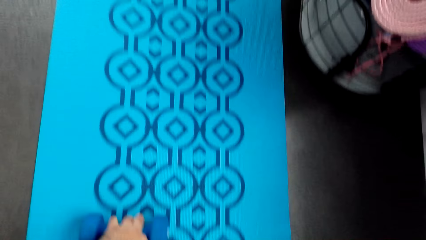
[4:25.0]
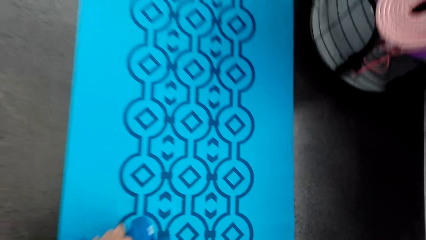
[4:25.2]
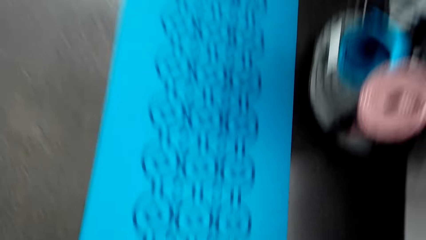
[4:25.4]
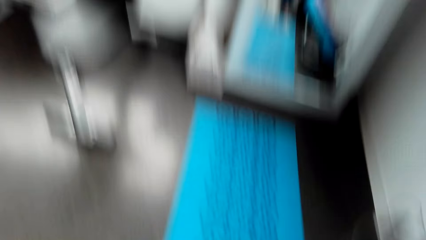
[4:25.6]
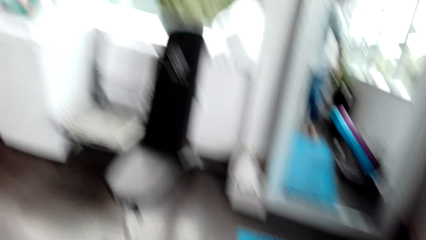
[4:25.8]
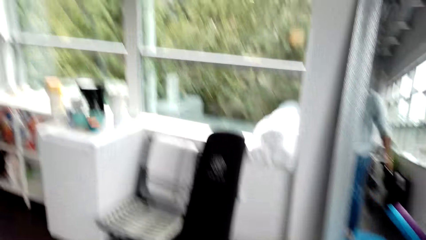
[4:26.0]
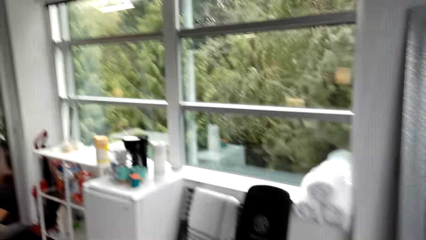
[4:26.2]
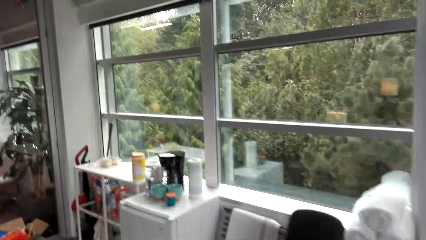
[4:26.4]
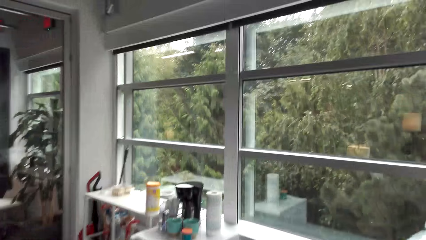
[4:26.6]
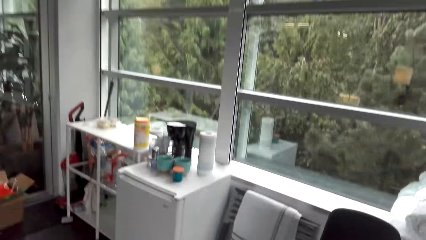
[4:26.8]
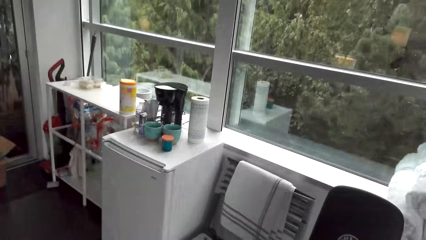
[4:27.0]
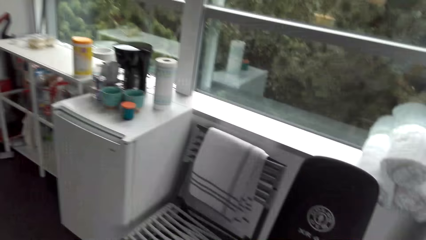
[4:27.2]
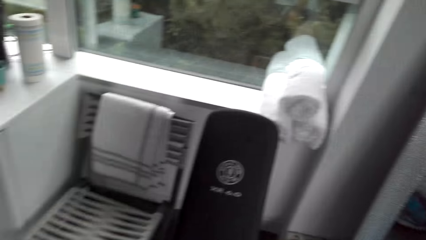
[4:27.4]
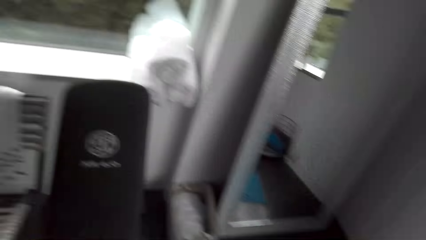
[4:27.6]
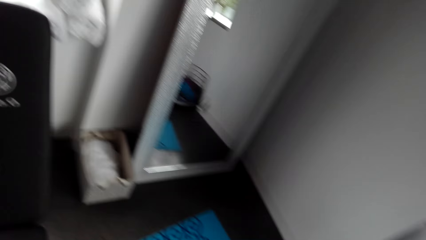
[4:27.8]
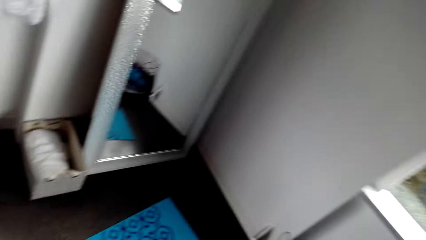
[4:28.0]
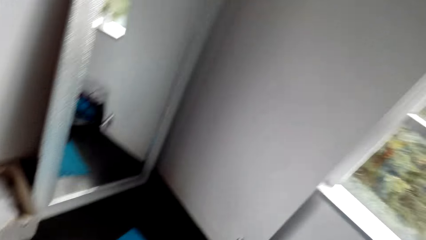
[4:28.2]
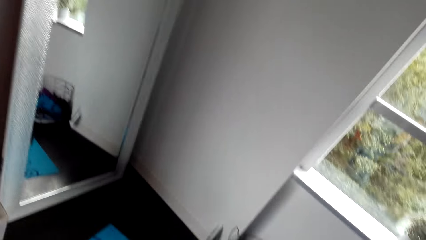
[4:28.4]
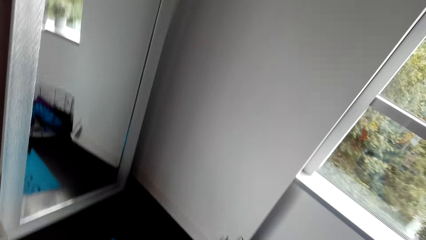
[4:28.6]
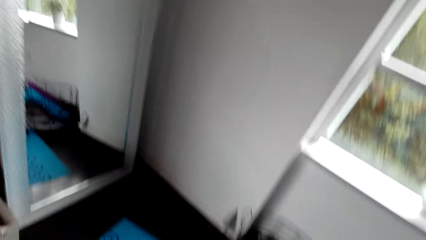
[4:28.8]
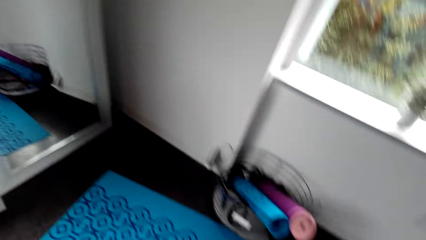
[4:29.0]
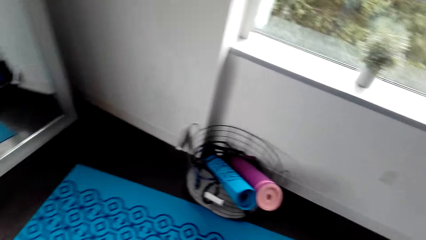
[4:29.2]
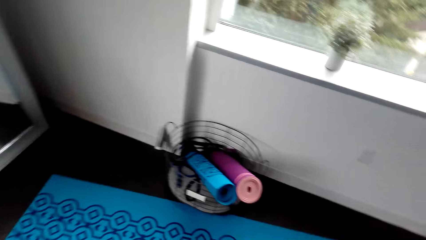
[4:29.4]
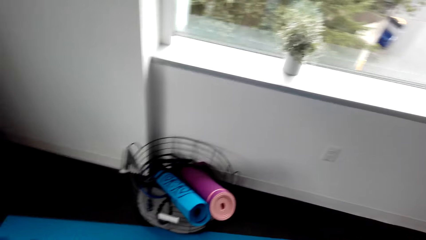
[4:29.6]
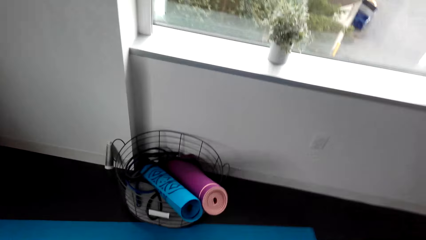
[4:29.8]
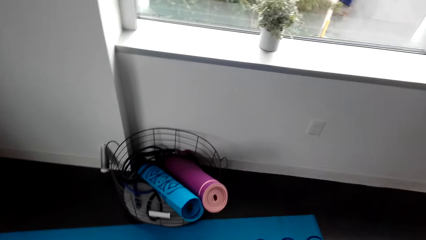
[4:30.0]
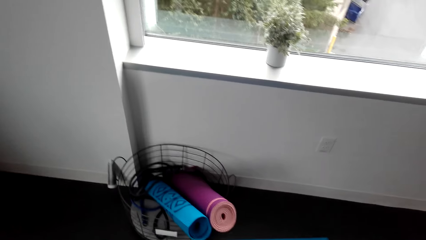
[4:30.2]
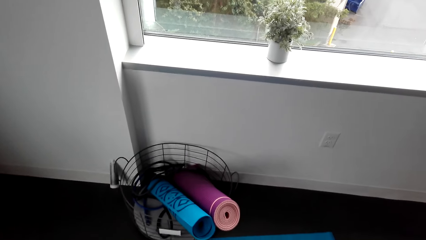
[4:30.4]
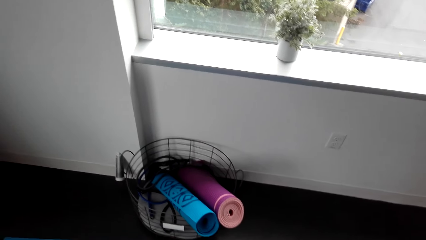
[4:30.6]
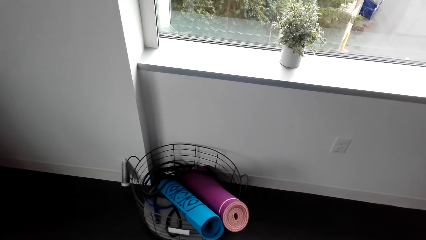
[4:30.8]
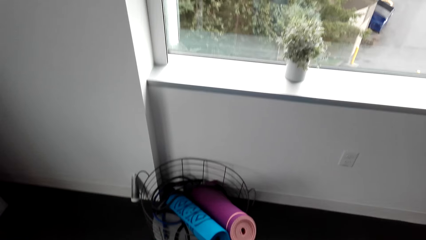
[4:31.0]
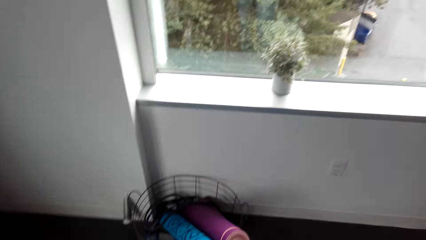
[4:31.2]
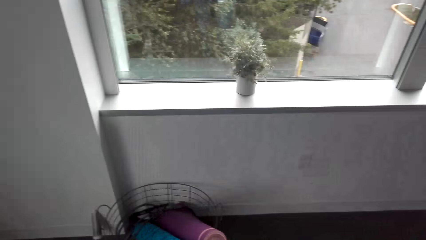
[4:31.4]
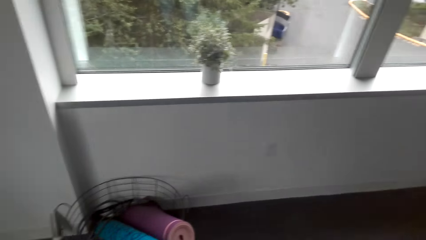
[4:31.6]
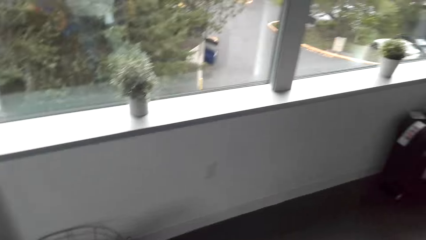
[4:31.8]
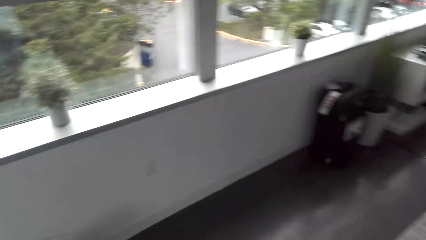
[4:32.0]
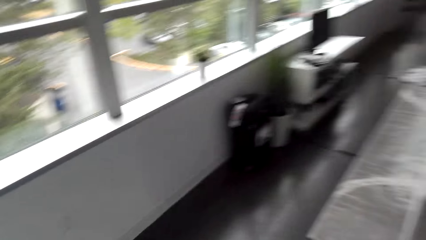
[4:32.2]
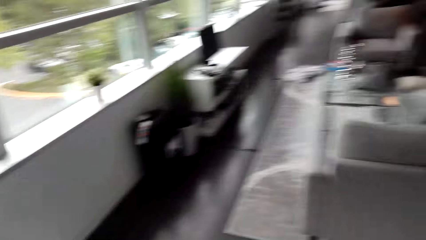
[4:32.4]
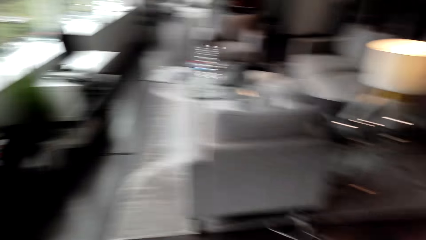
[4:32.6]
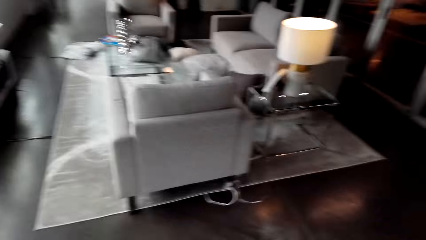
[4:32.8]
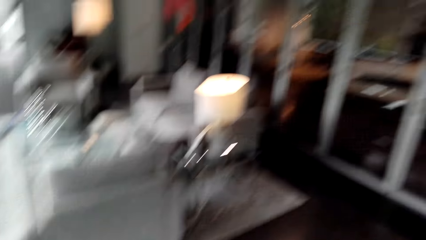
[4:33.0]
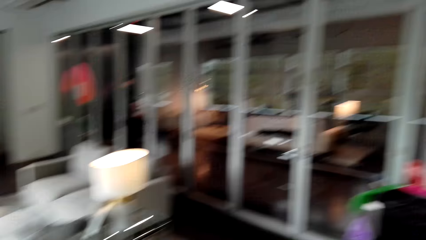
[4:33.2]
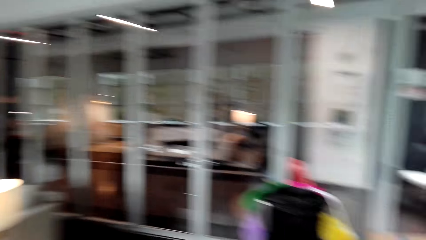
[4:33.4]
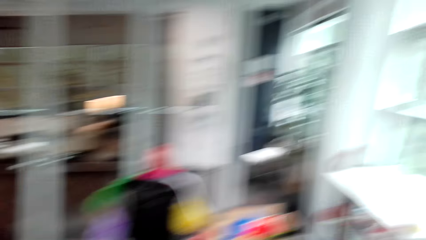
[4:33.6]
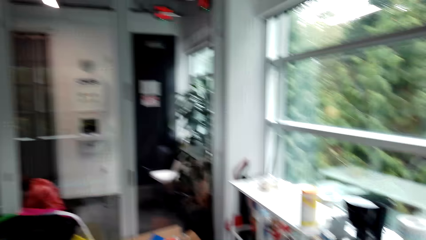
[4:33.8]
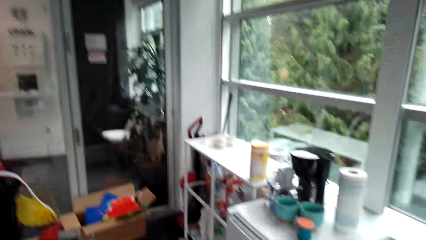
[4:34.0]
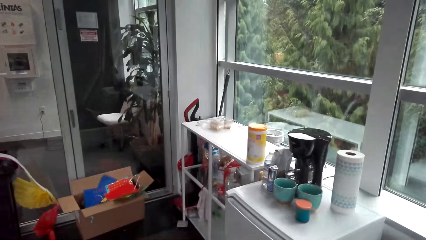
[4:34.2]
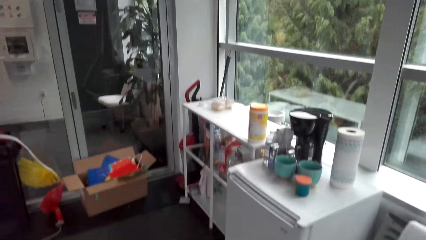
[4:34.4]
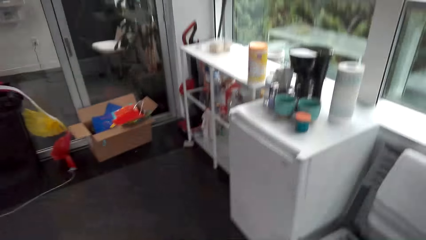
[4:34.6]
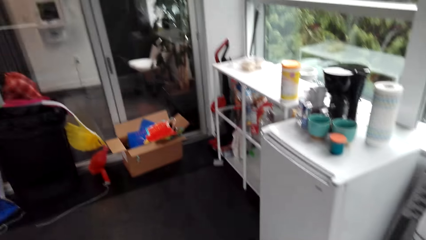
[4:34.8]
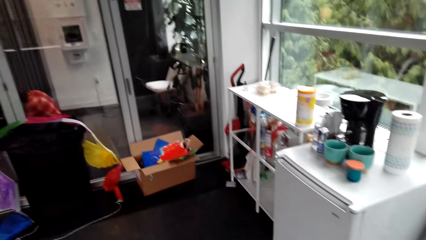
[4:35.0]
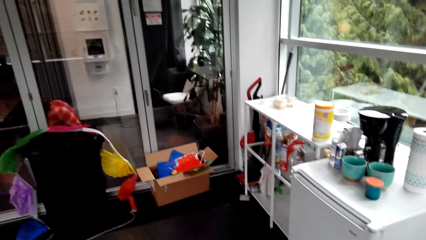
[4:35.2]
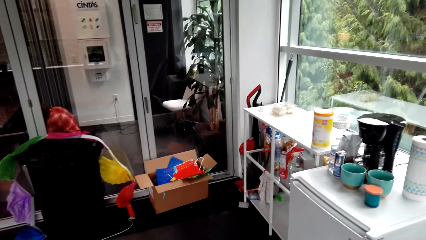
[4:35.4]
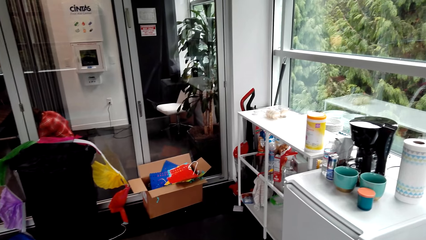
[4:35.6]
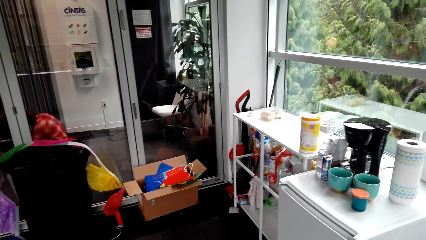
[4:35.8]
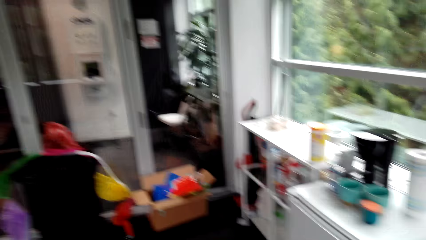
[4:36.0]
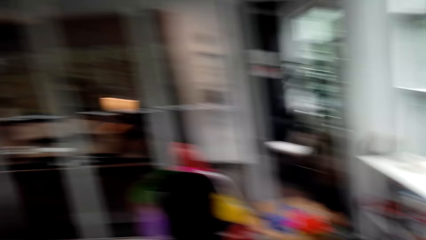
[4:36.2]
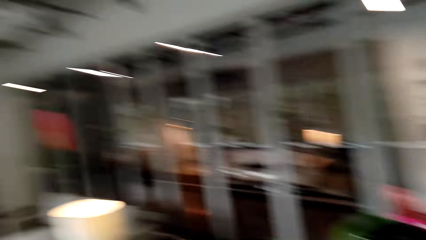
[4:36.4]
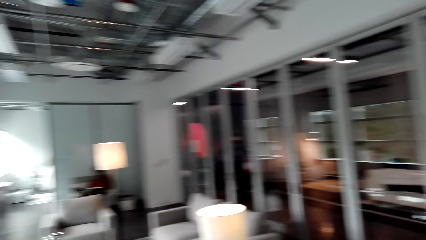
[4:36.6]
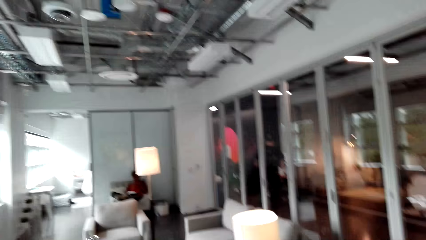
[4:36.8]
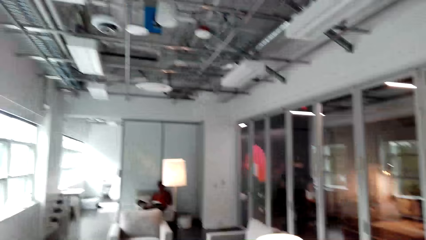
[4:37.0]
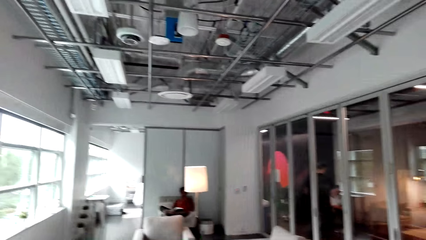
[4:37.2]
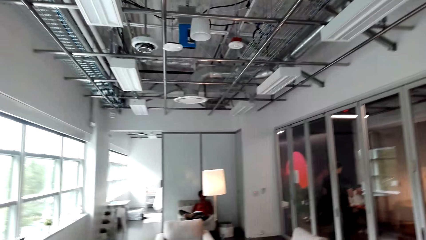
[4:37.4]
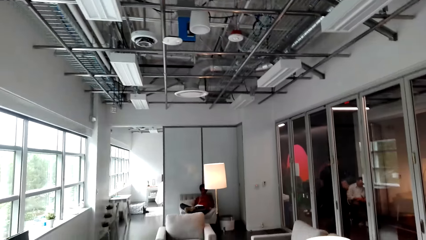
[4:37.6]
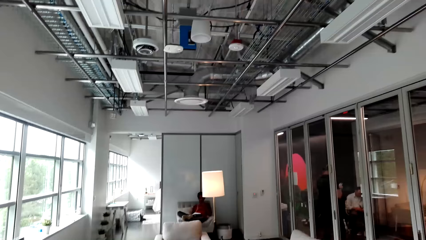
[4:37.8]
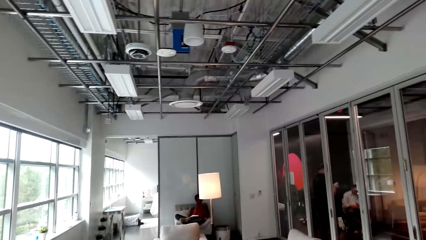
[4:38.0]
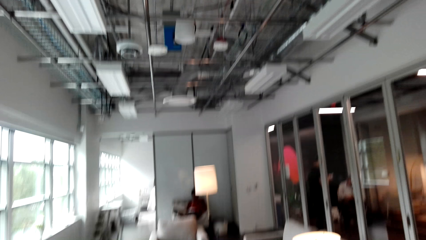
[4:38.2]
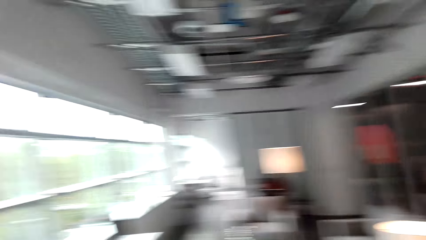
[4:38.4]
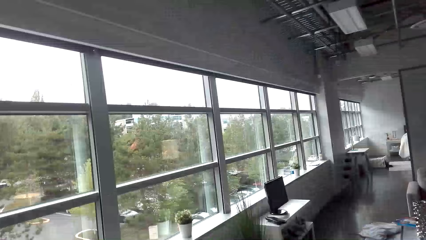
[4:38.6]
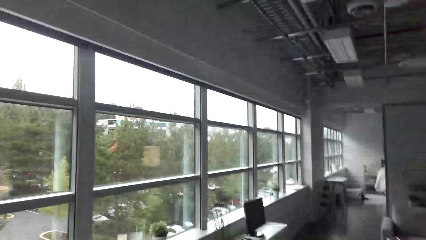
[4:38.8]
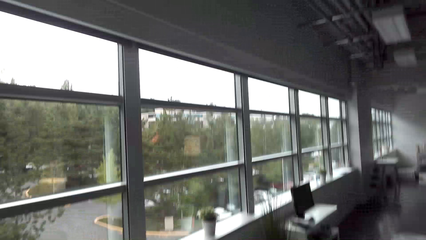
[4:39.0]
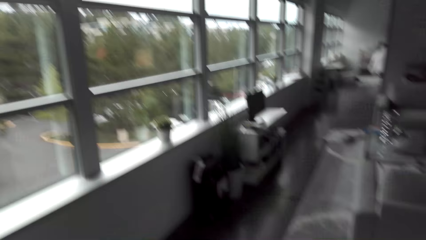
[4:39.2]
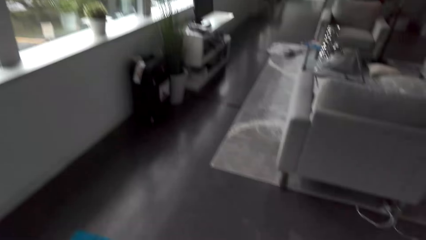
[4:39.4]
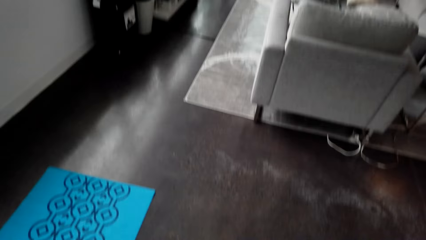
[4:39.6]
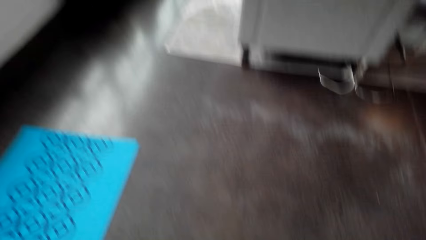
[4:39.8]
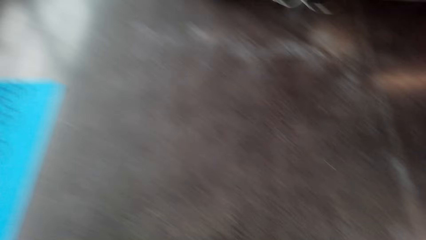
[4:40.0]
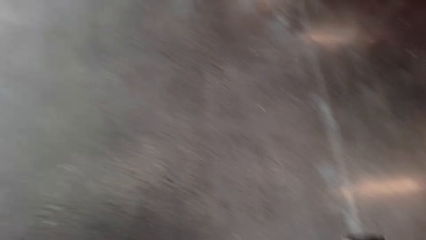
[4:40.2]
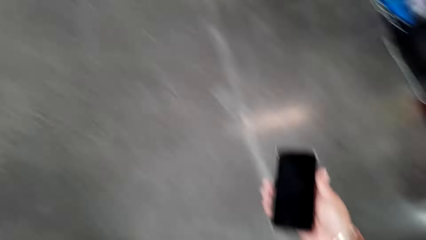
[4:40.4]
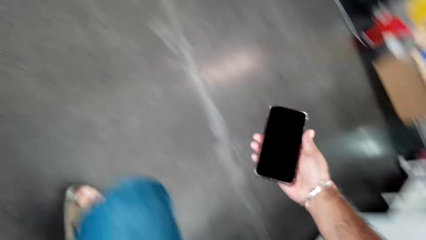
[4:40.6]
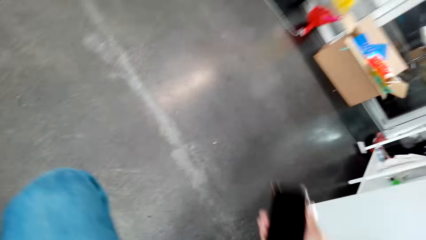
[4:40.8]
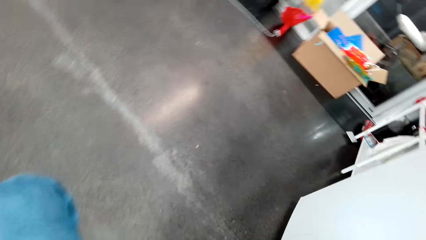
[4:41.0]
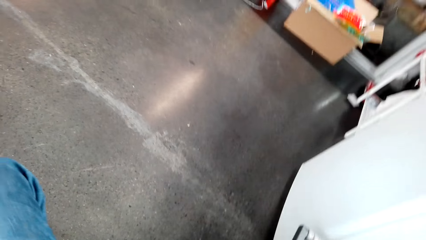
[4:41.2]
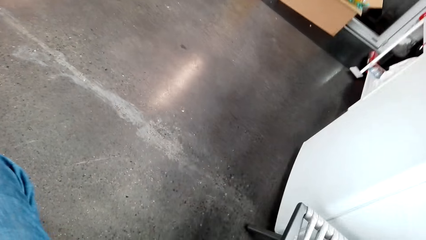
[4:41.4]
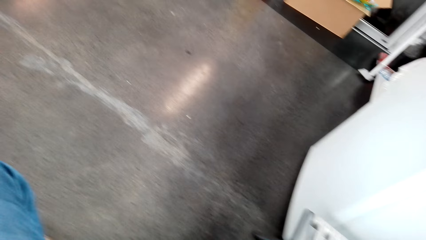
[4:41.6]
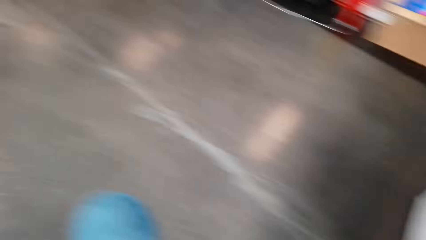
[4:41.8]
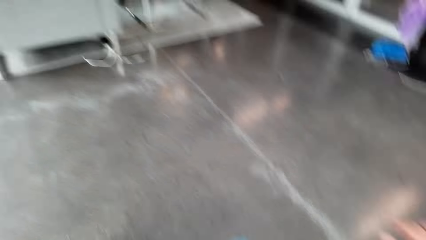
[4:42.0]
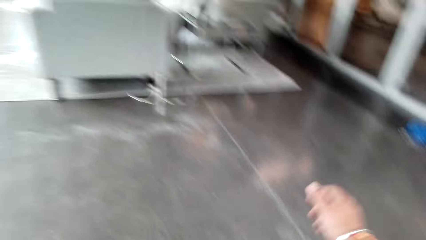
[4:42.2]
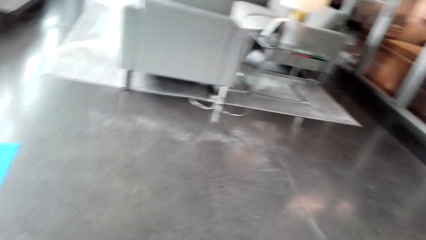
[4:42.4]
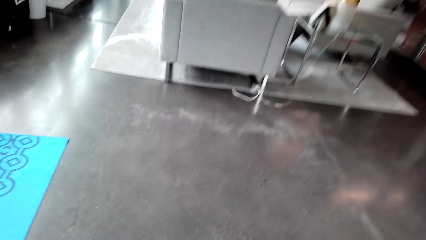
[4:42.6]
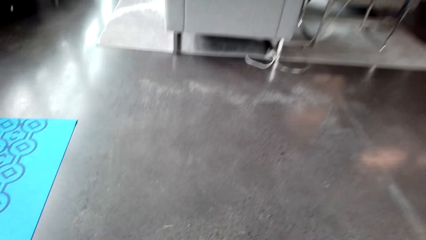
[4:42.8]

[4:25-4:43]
The camera wearer picks up a dumbbell. They move in the house. They interact with a person. They sit down on a chair. They hold the phone.
